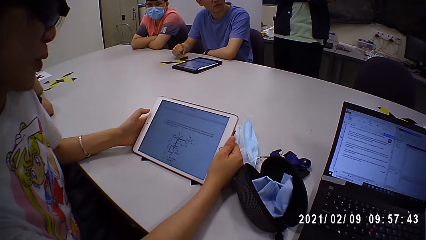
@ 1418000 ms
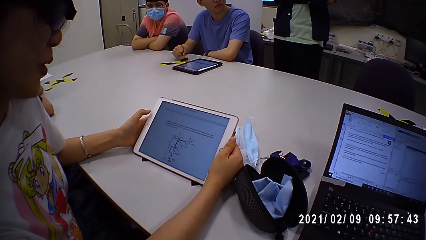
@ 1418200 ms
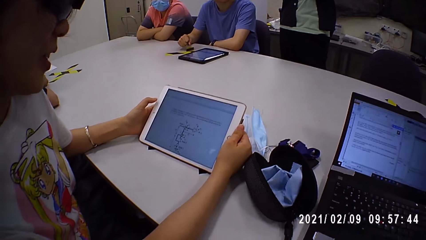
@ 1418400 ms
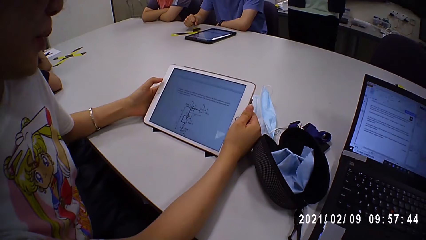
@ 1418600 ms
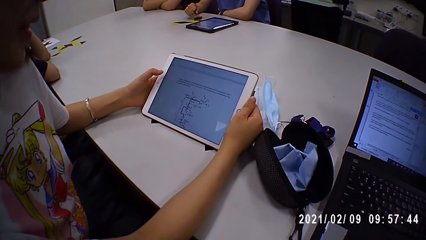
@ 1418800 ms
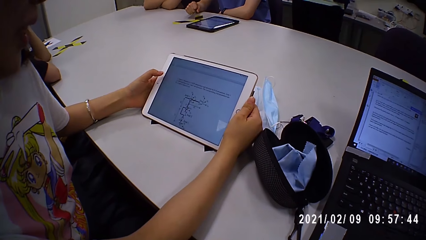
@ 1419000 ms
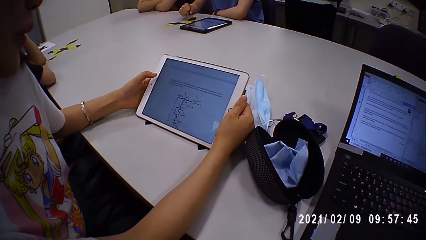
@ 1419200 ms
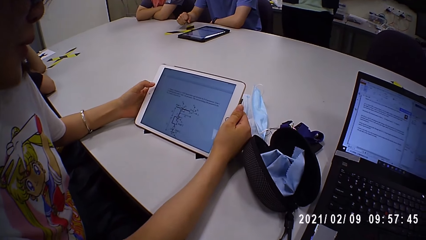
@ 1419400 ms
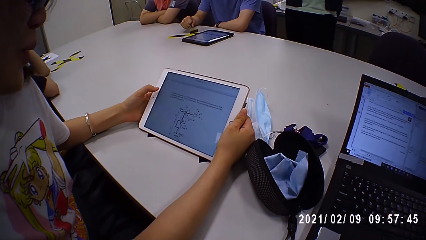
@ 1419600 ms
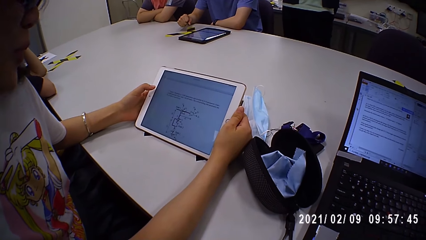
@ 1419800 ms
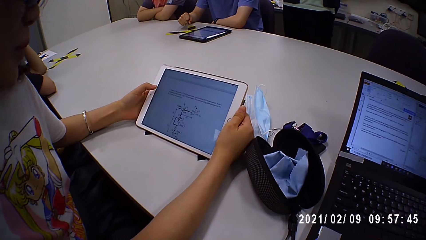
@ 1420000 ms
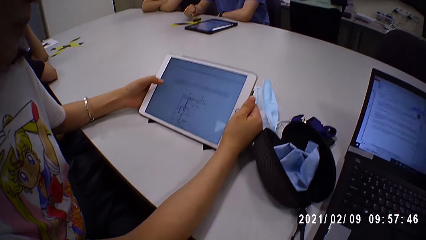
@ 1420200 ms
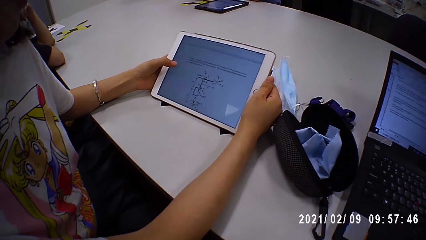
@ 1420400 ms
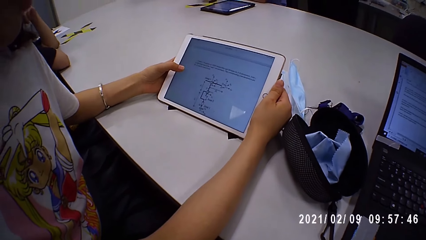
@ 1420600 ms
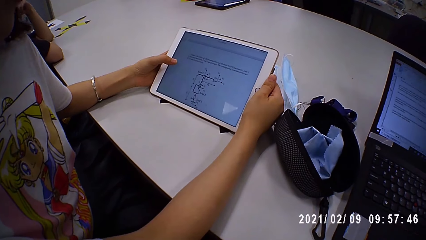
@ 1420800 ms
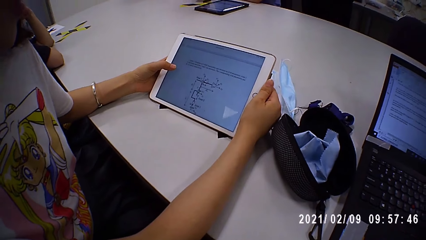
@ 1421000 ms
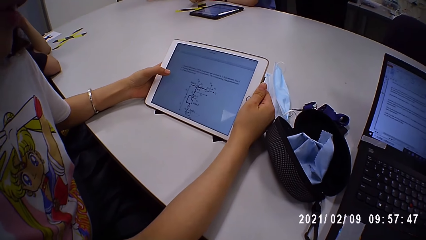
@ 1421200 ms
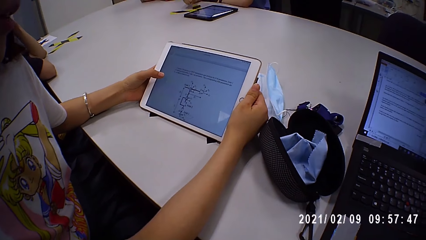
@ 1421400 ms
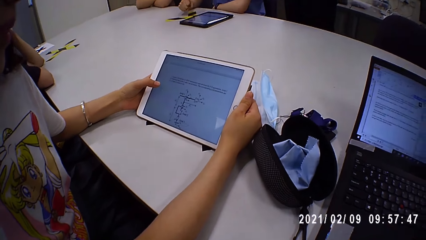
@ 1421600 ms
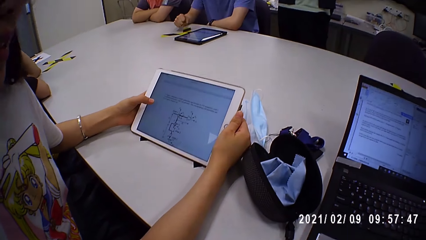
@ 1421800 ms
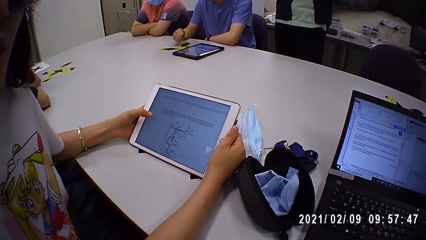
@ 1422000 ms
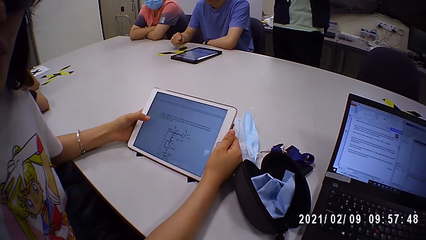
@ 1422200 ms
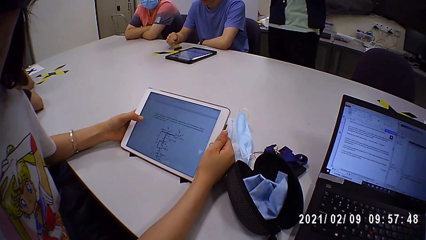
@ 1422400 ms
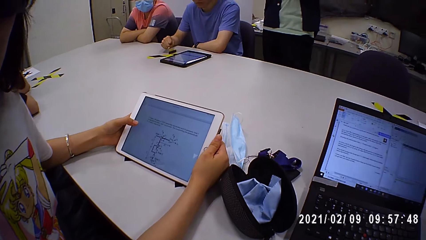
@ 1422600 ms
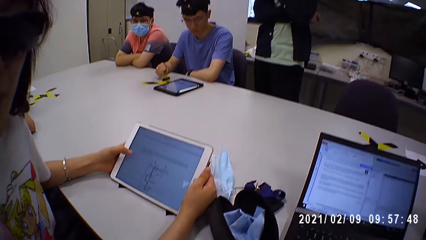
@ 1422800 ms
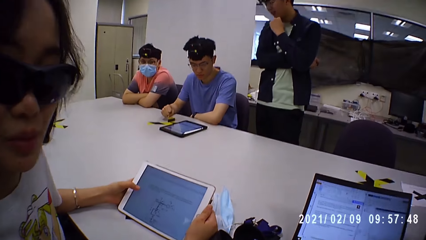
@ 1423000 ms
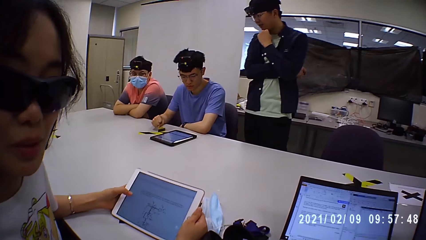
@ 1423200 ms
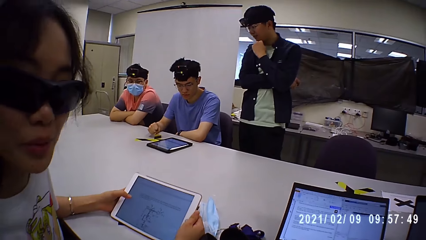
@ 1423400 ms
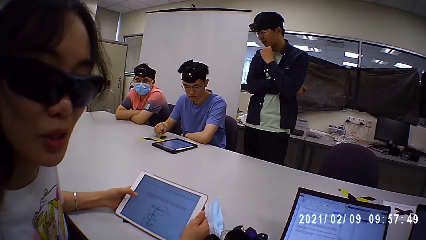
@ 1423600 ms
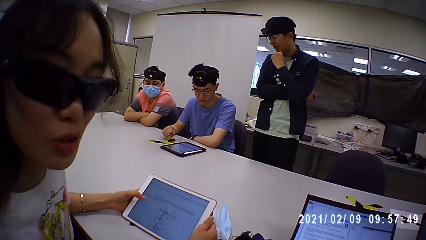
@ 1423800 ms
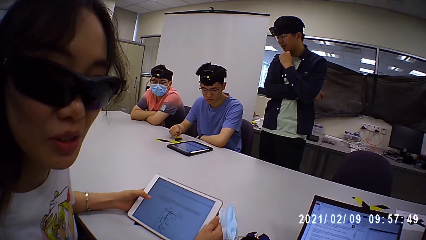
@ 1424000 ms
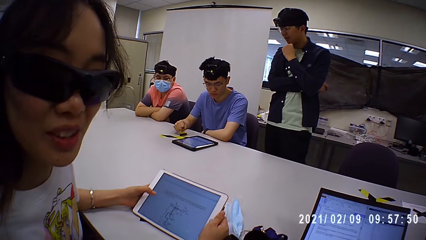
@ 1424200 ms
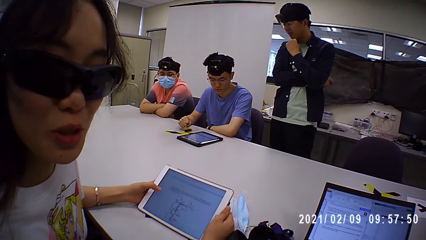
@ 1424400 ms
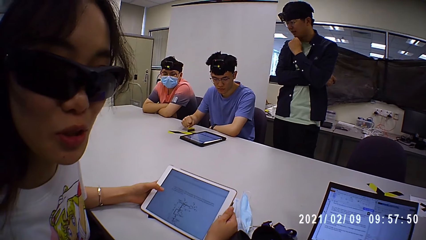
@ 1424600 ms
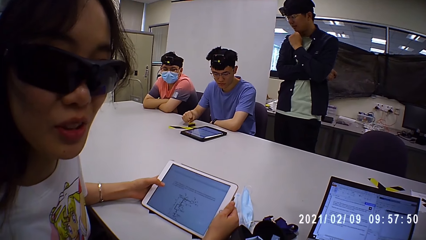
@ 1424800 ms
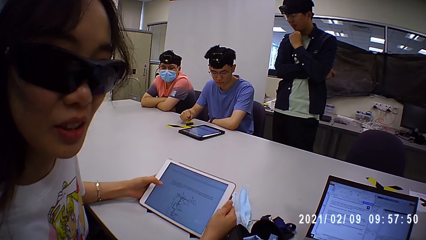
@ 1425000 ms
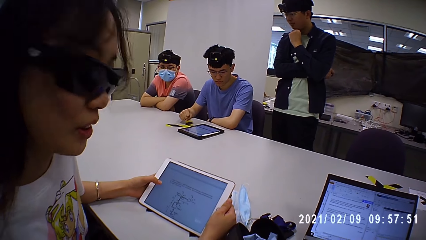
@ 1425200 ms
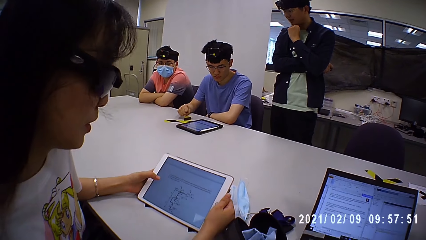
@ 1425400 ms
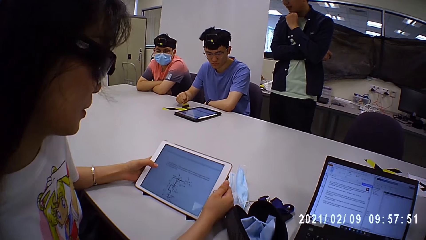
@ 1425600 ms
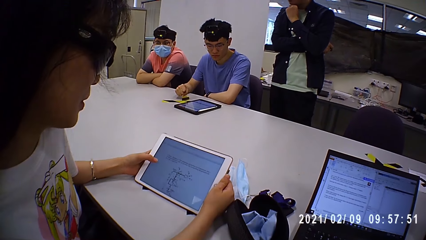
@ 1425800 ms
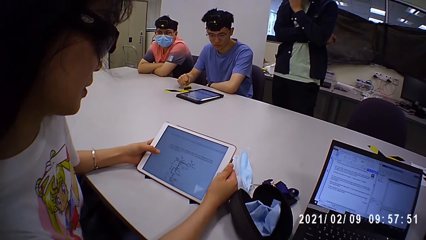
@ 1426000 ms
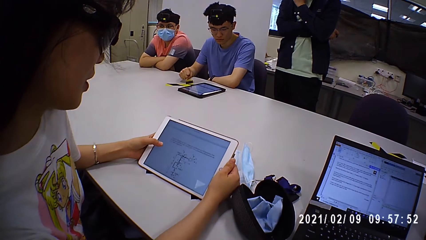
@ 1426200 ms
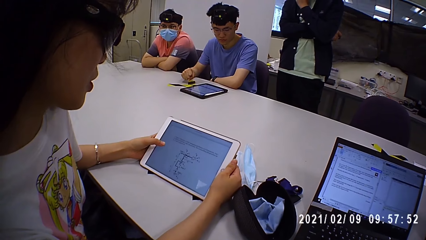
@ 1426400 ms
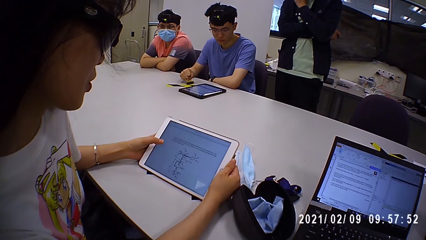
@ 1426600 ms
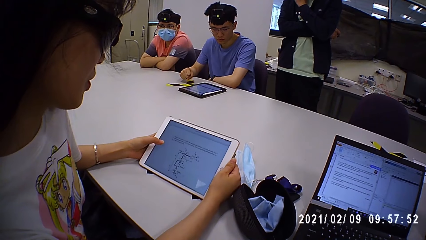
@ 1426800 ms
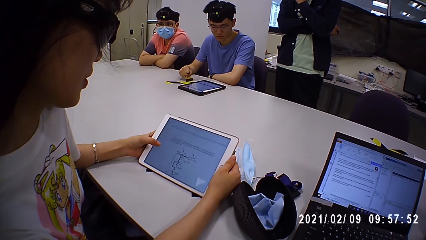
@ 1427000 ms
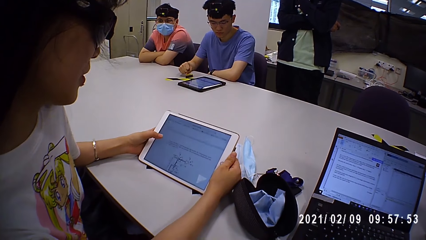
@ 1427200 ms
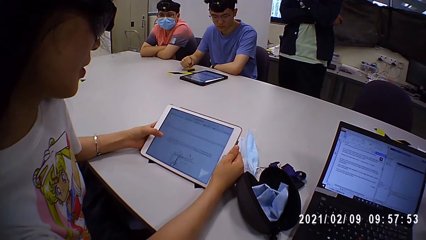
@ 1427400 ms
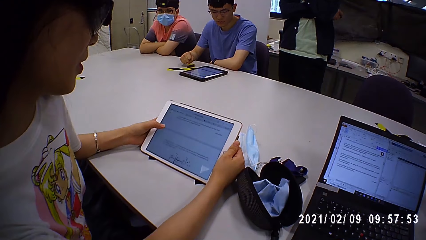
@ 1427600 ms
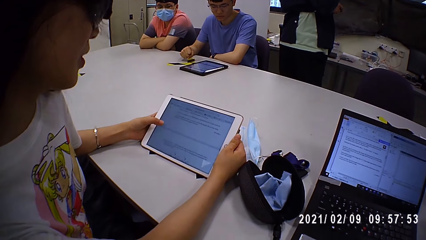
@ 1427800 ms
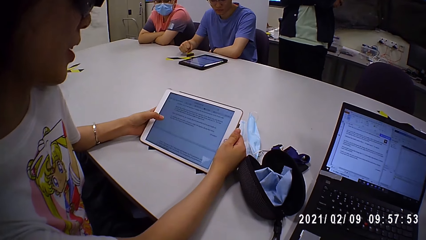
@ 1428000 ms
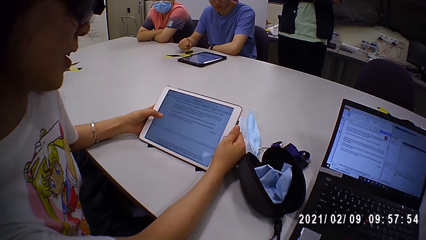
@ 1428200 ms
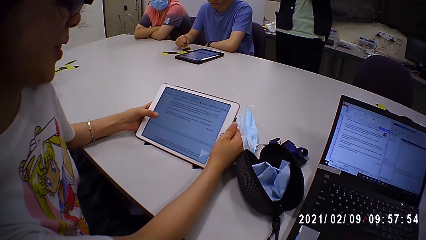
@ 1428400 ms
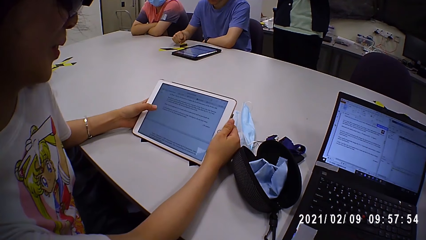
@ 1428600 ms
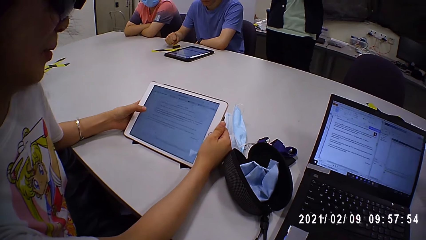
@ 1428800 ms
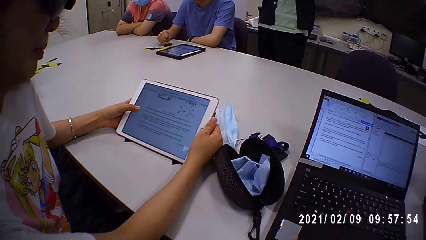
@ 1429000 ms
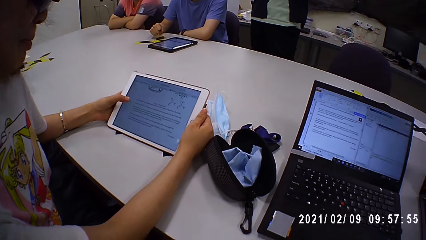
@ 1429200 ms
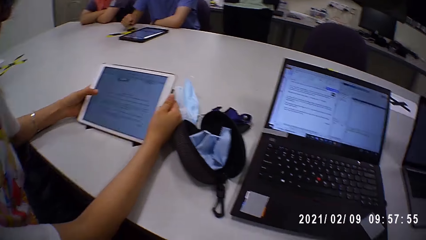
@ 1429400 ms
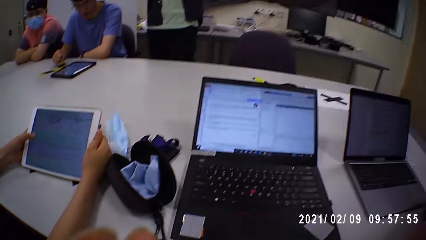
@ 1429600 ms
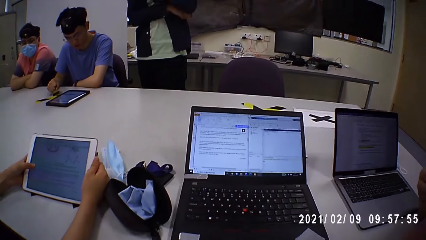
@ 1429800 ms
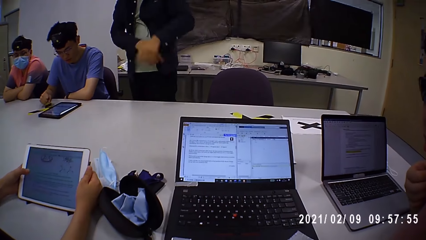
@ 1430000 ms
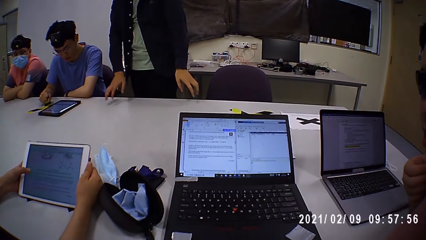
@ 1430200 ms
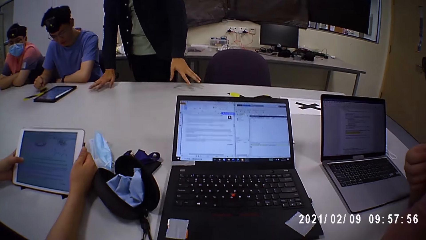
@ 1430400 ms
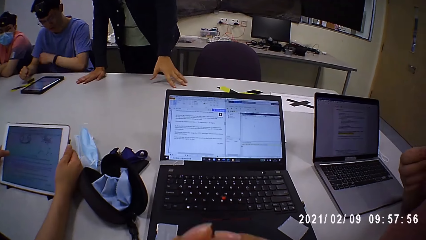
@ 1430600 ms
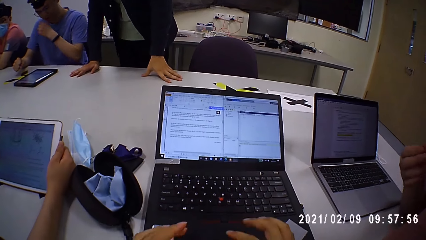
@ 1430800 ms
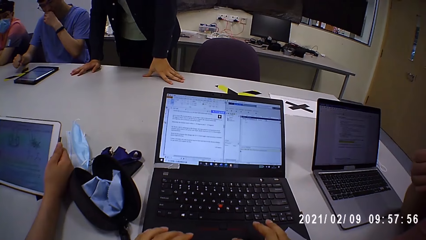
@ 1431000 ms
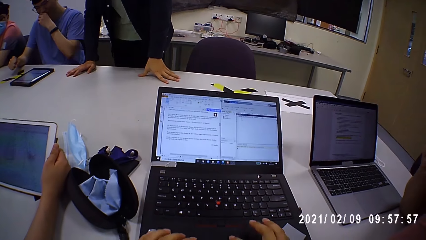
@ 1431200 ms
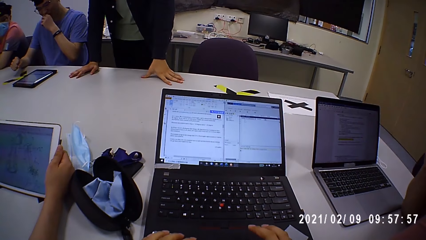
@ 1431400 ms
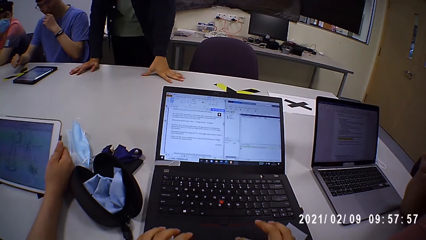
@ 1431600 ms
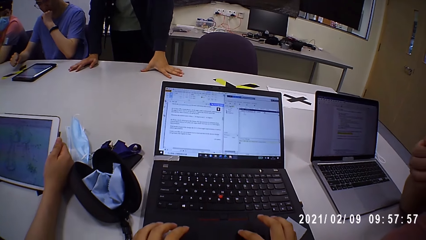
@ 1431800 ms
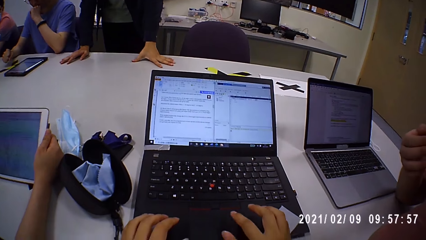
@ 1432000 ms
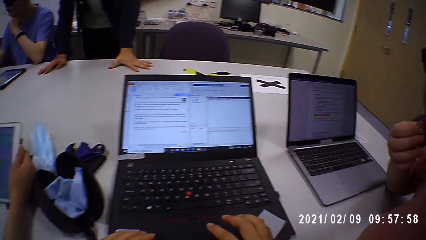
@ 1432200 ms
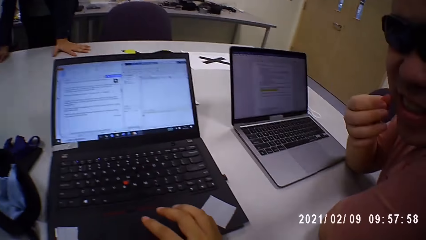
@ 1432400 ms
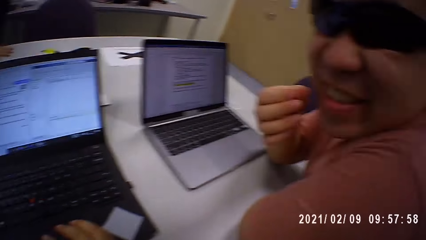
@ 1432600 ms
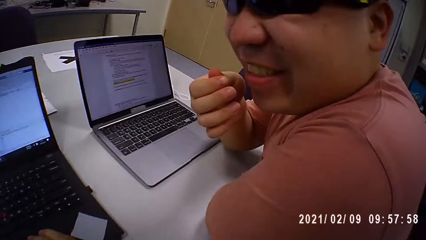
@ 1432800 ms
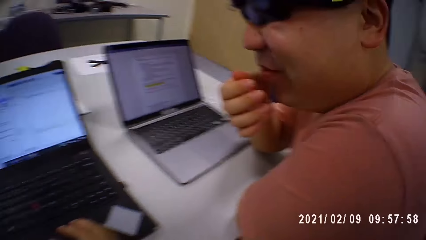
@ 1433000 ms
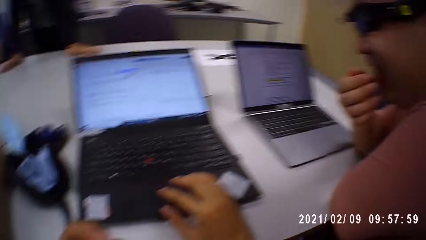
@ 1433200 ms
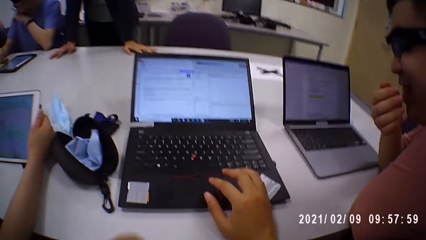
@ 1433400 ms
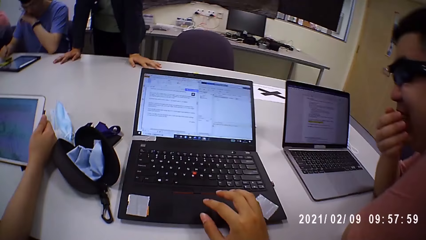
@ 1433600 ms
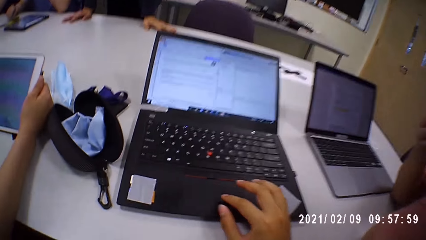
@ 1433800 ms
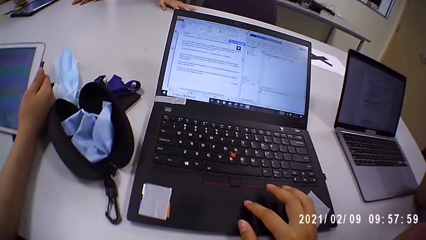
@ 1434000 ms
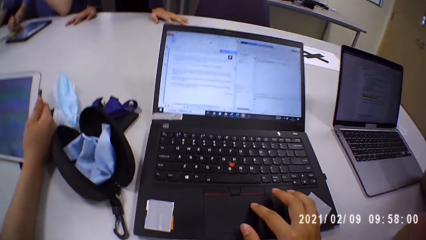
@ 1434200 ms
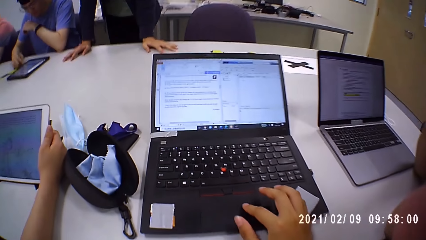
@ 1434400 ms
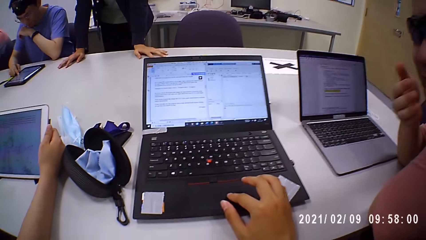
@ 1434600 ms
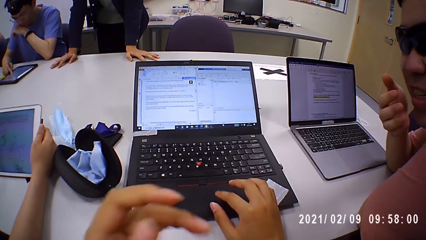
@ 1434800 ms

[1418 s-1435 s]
The camera wearer operates the laptop on the table with his right hand.
